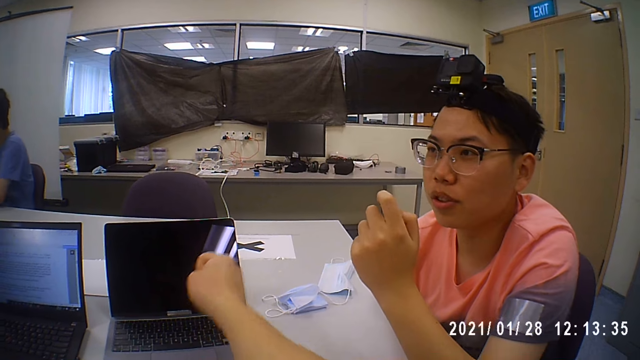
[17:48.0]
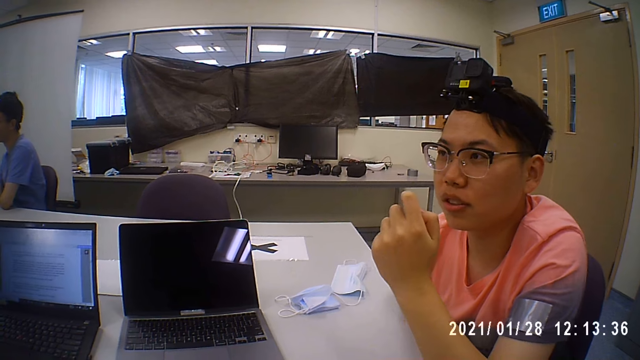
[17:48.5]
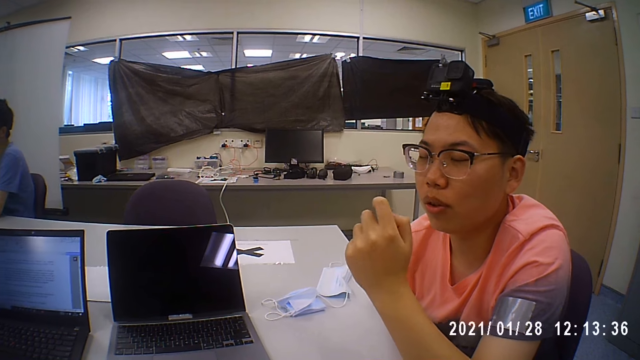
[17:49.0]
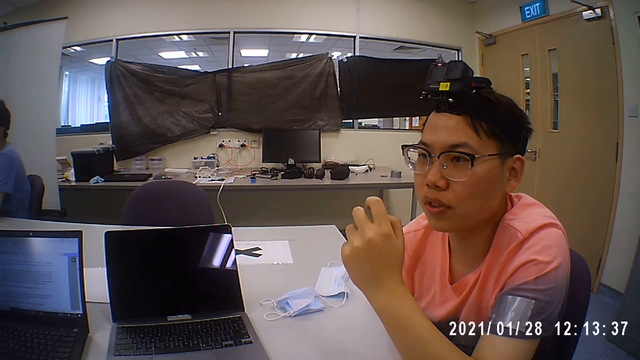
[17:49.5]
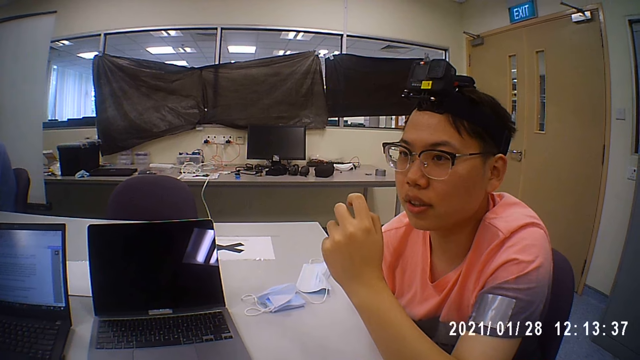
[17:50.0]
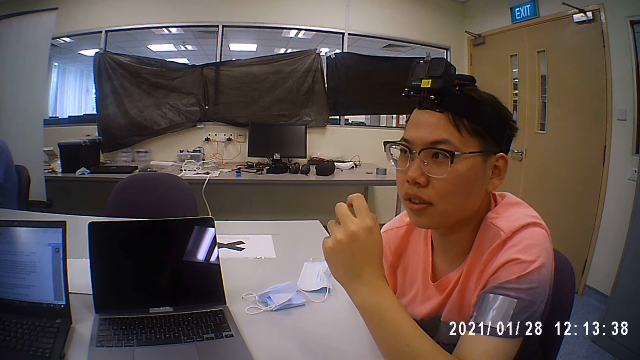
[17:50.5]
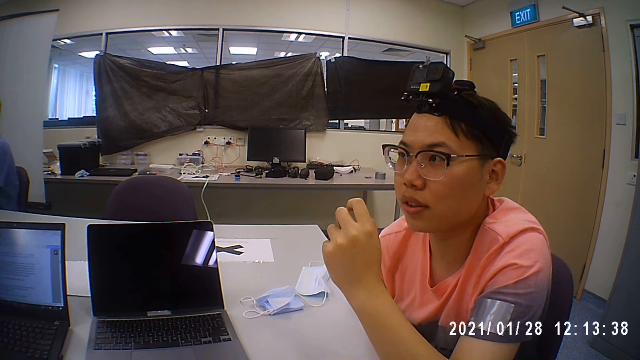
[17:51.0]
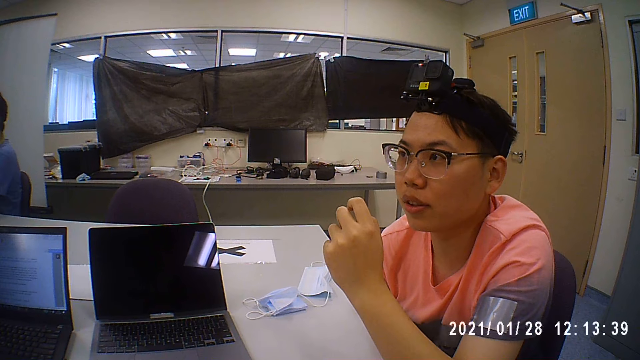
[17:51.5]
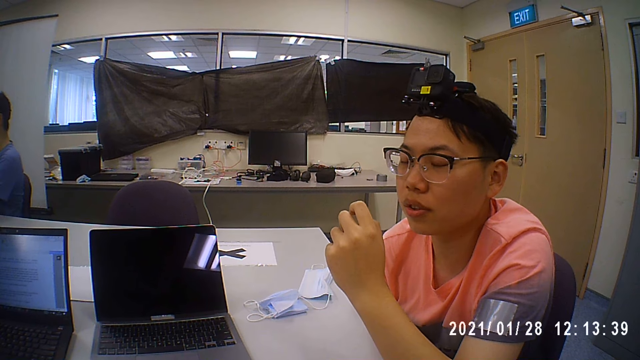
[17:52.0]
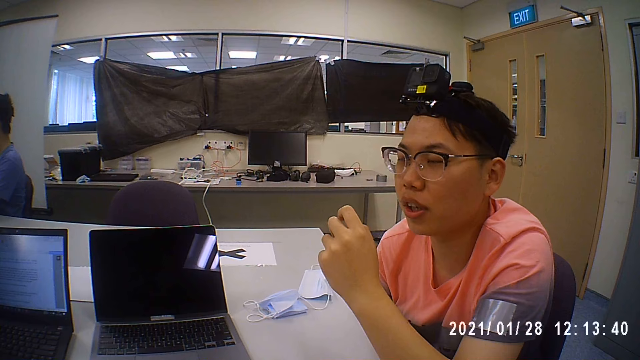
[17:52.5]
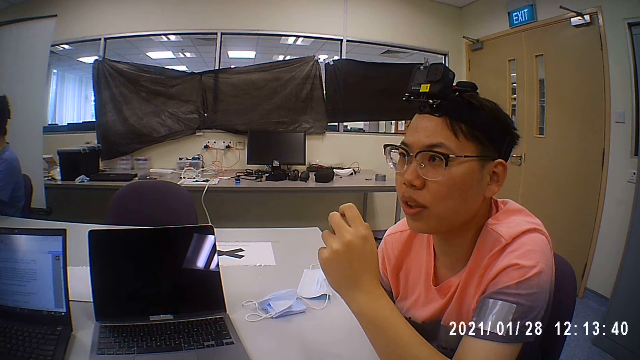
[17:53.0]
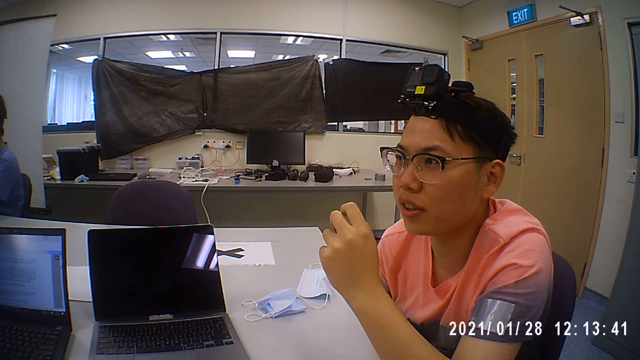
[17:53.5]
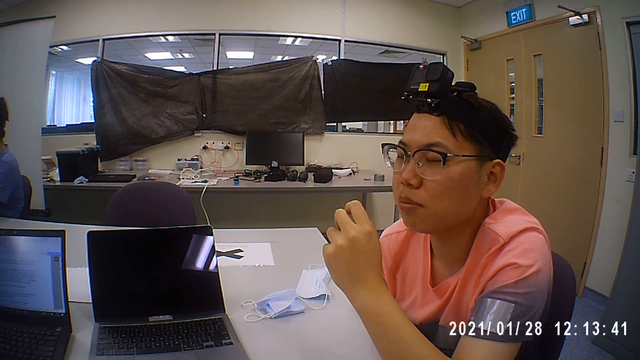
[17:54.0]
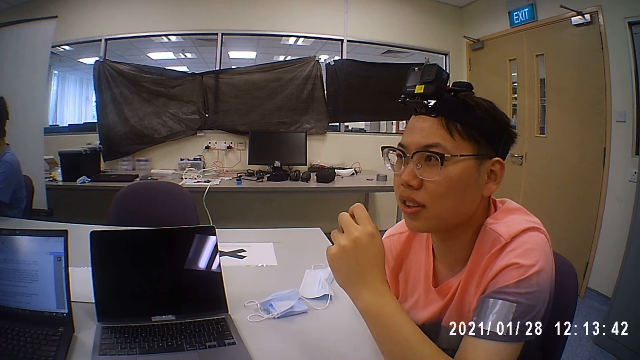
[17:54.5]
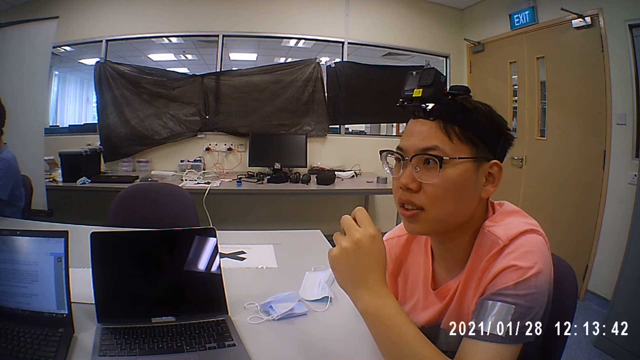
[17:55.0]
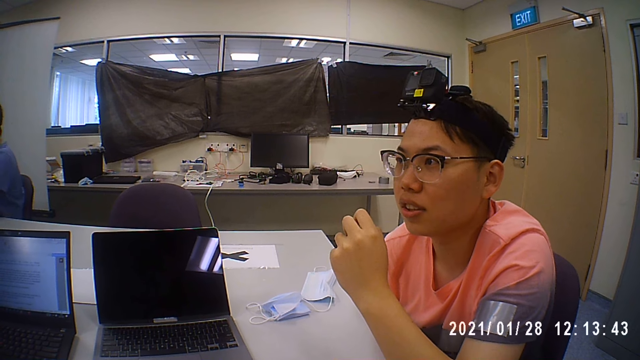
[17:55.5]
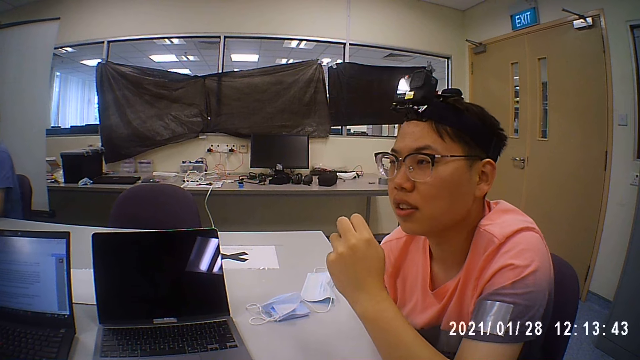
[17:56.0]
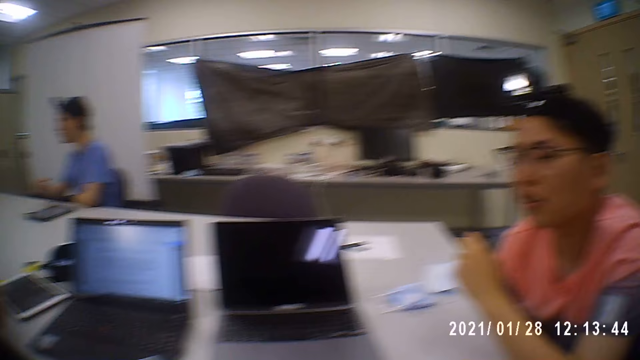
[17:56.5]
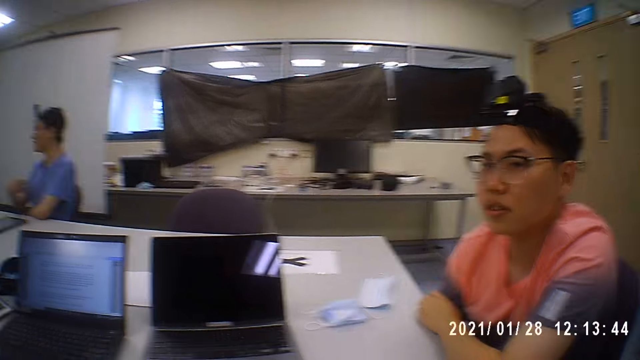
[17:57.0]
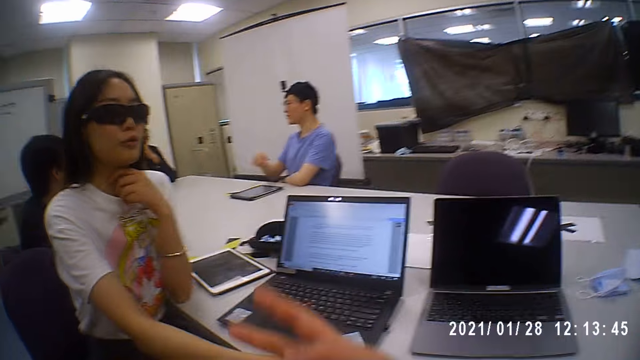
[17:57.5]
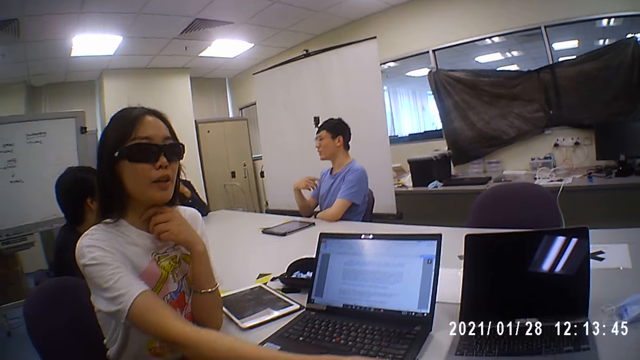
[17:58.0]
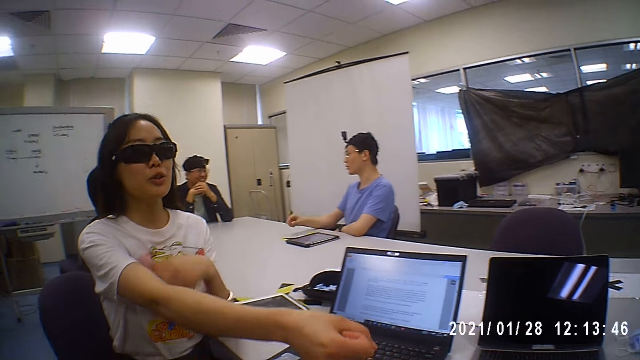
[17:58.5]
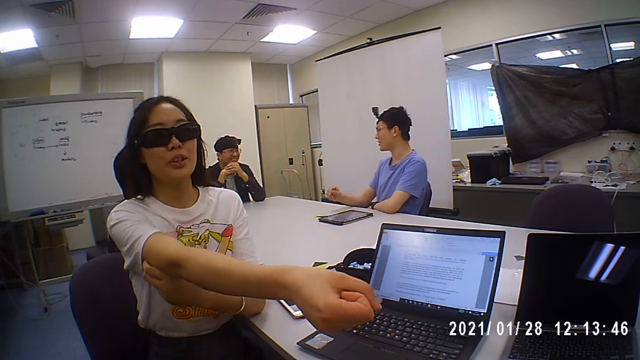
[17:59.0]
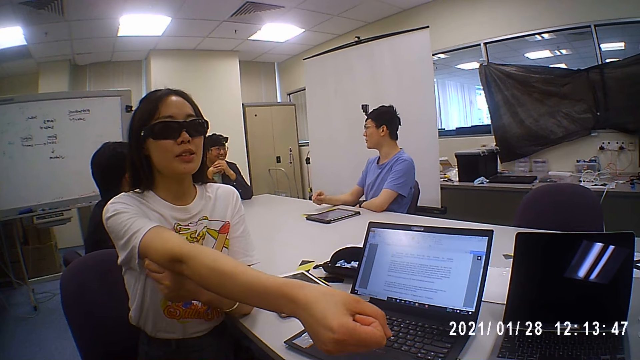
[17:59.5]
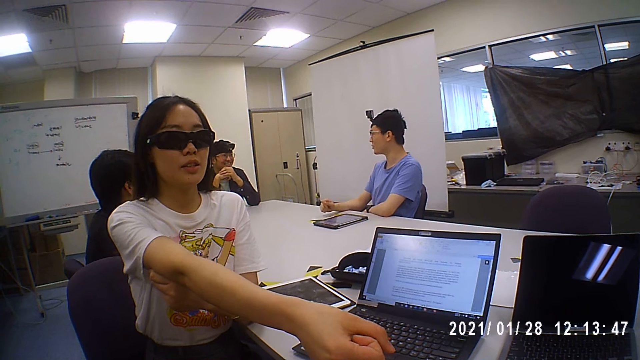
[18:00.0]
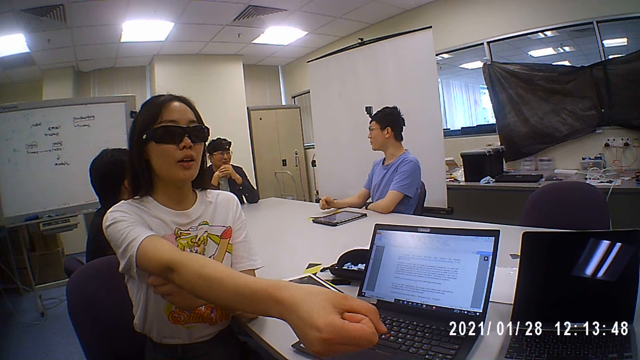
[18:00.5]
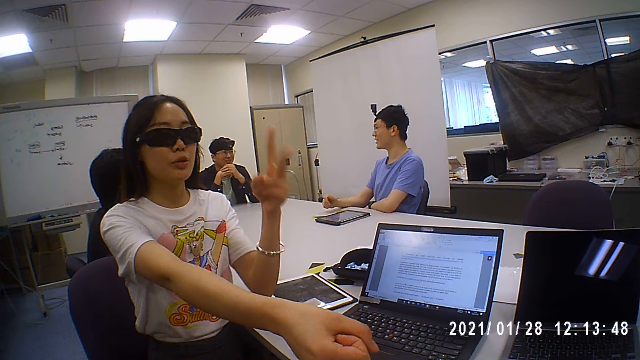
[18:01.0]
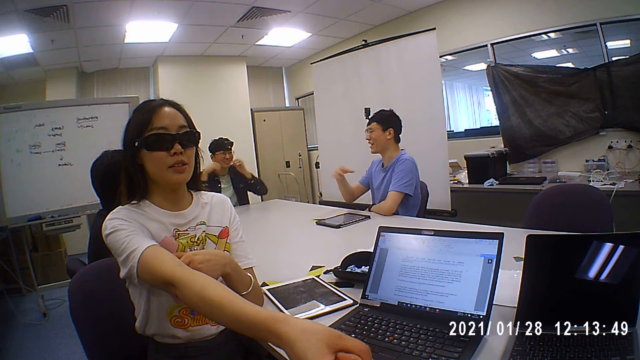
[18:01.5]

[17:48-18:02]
The camera wearer looks at a person. They look around. A woman stretches her right hand towards the camera wearer. The woman interacts with the camera wearer, a man, and another man. The camera wearer looks at another person. The woman holds her right hand with her left hand.

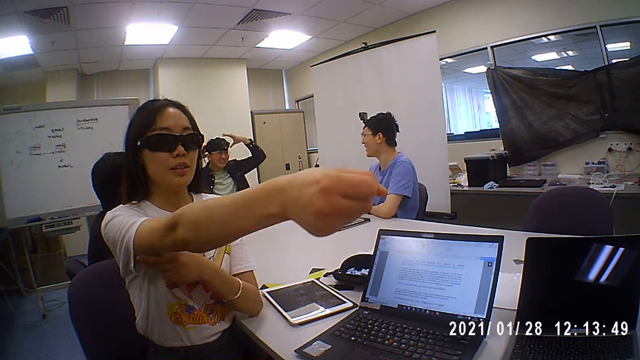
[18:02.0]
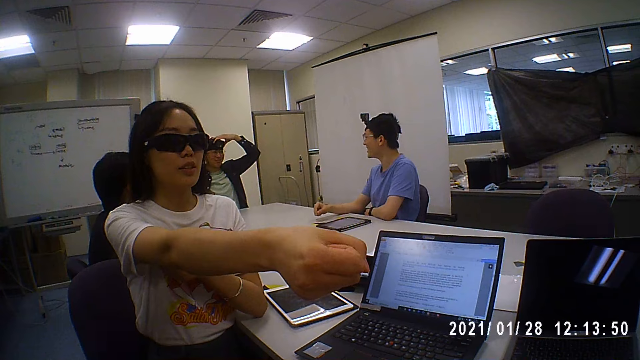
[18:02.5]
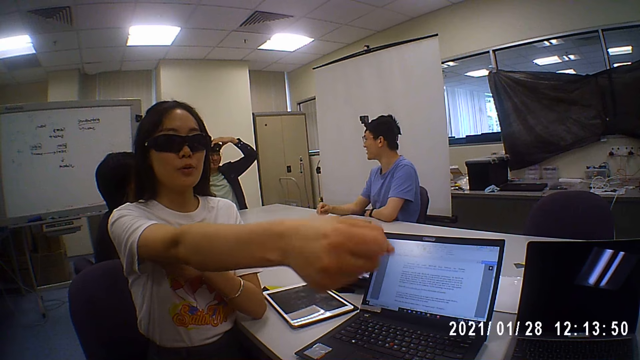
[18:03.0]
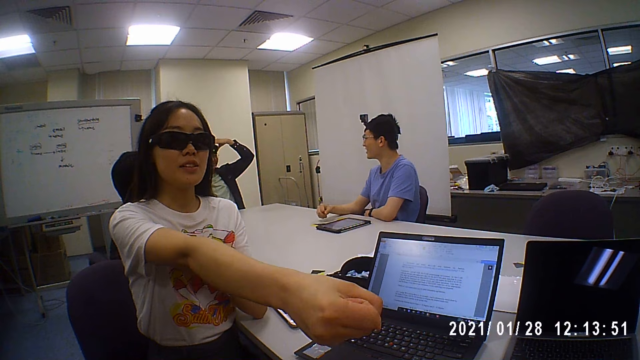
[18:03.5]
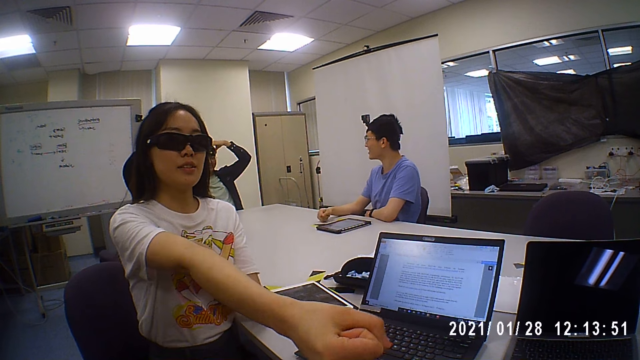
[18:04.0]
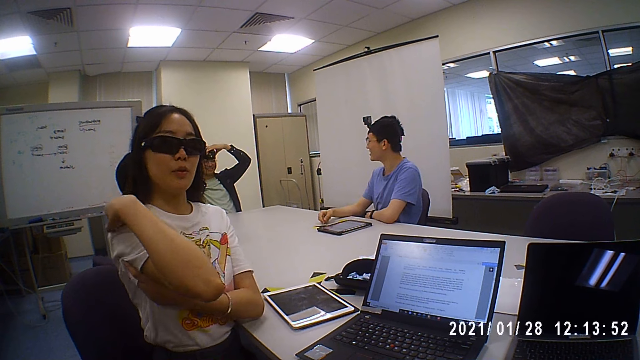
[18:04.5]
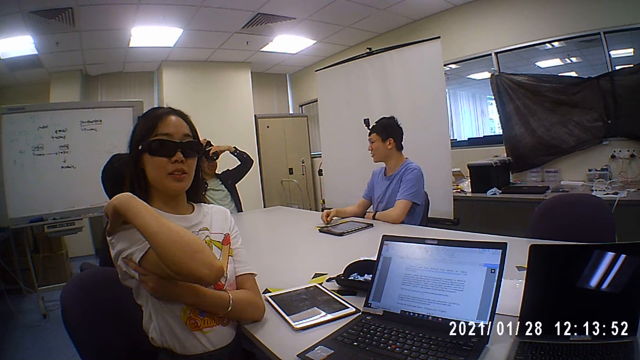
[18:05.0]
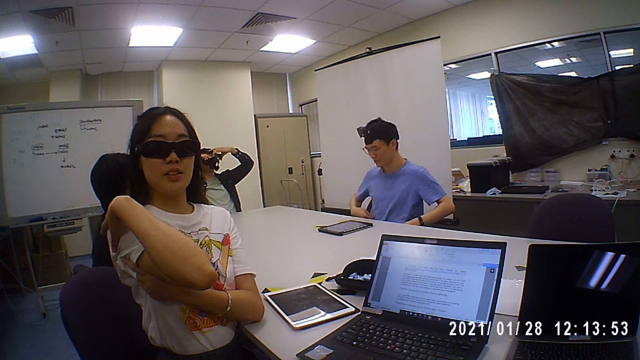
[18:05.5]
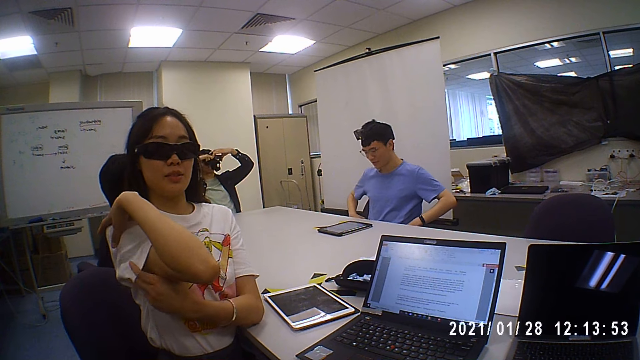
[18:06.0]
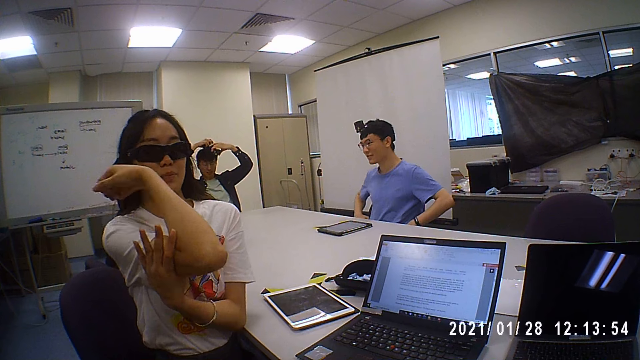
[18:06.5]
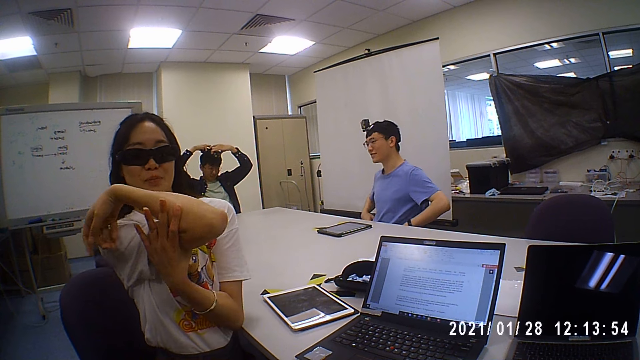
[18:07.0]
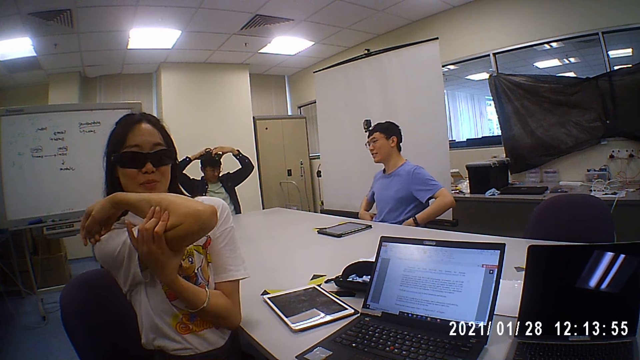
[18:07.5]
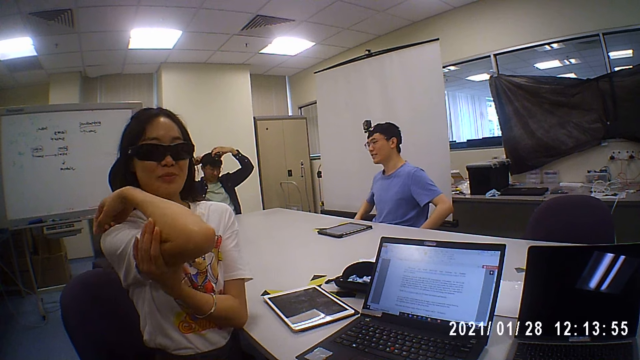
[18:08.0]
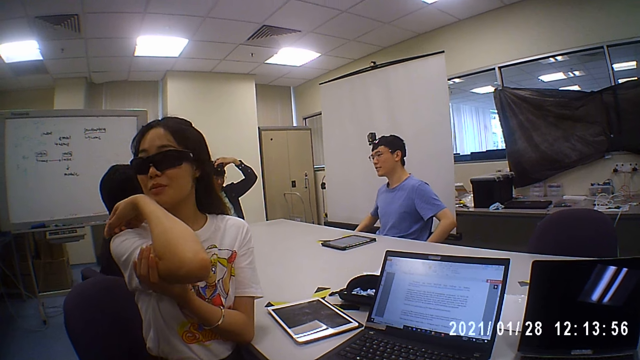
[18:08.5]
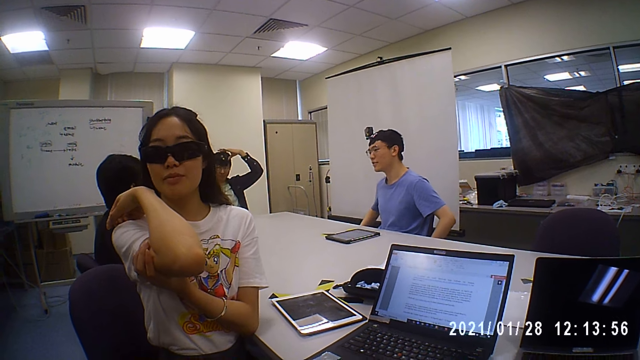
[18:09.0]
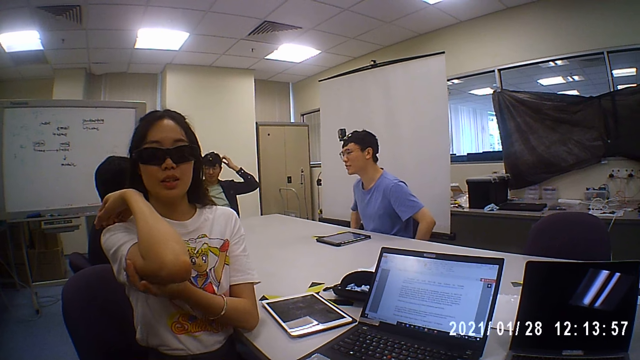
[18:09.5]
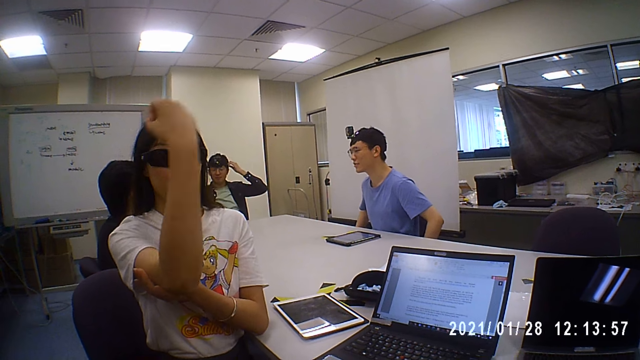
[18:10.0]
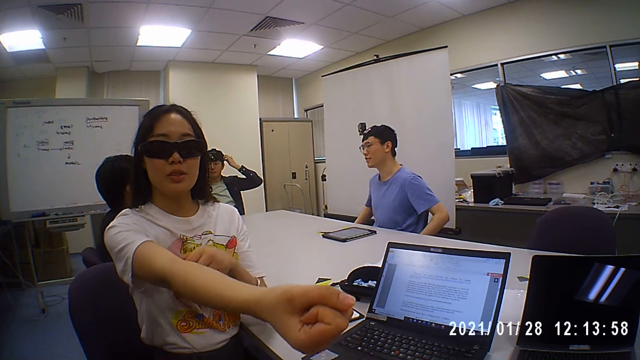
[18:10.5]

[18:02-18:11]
A man places his hands on the camera on his head. A lady folds her arm. The man removes the camera from his head. The man wears the camera in his hands on his head. Another man talks to the lady.
